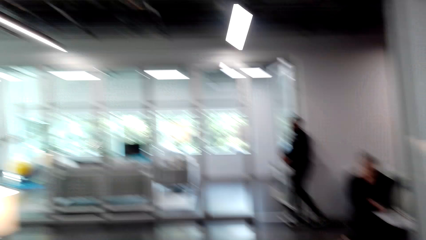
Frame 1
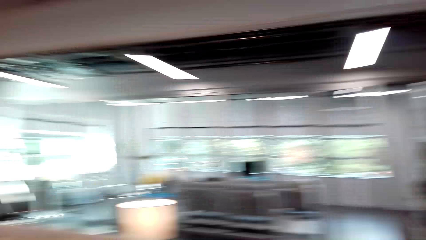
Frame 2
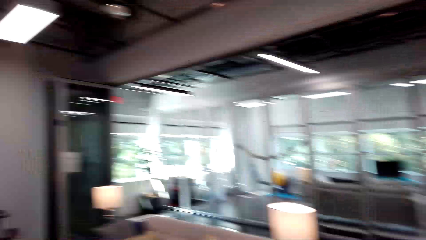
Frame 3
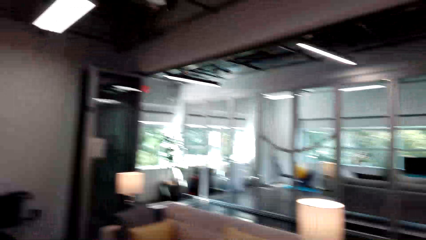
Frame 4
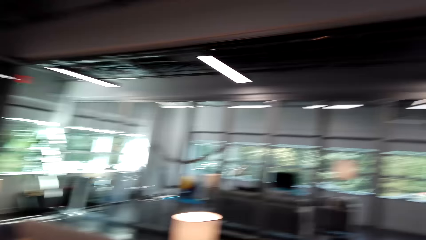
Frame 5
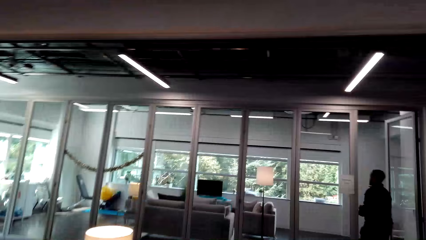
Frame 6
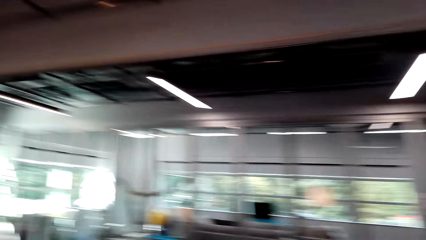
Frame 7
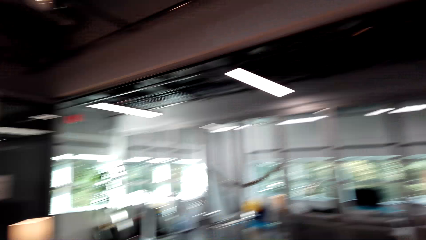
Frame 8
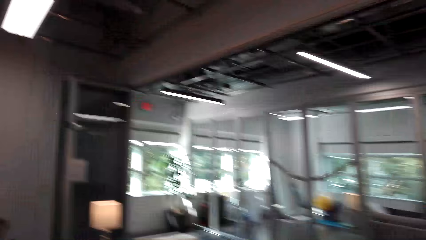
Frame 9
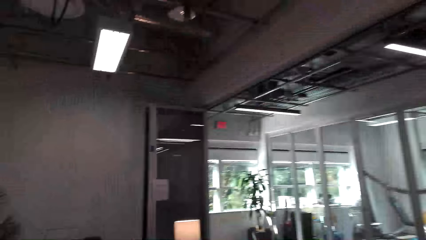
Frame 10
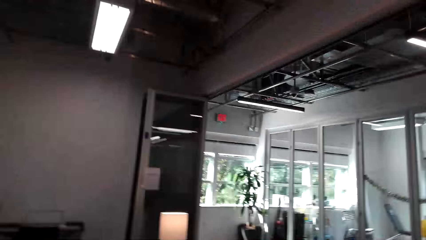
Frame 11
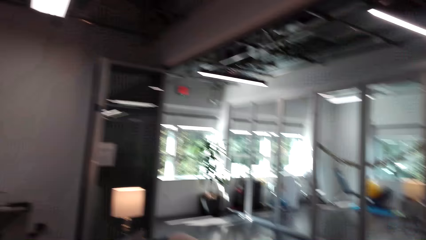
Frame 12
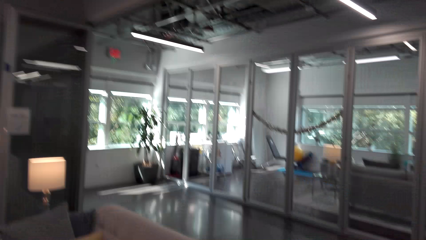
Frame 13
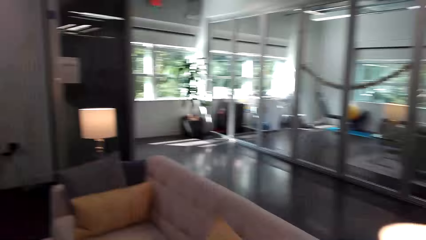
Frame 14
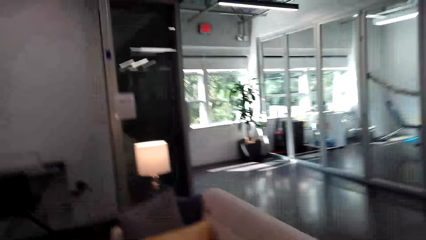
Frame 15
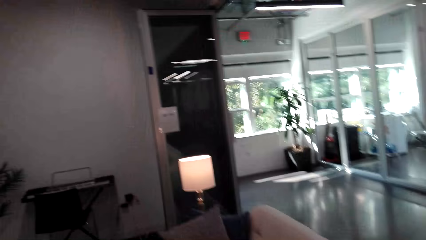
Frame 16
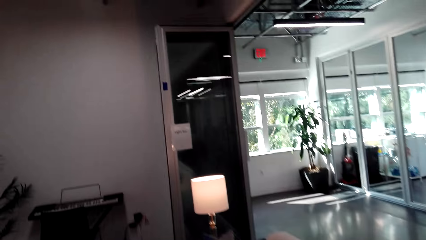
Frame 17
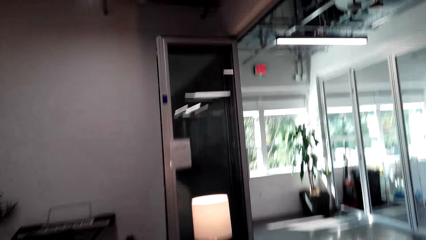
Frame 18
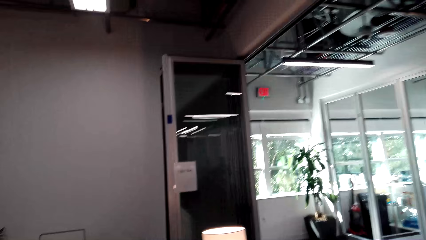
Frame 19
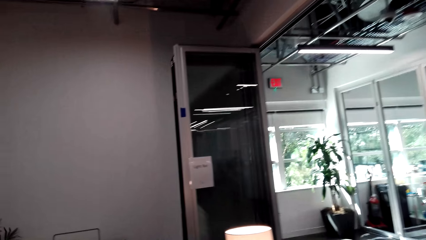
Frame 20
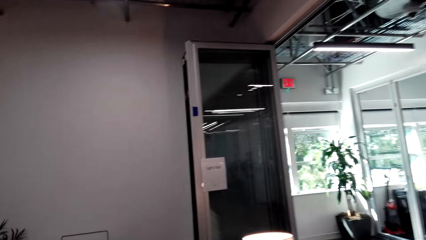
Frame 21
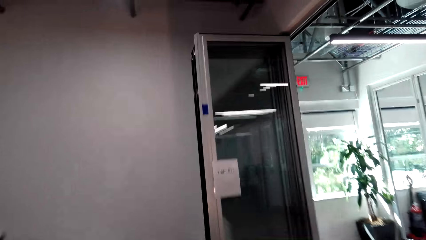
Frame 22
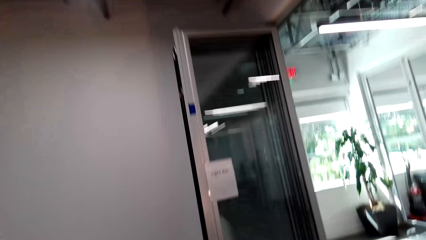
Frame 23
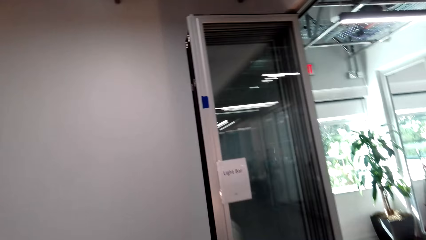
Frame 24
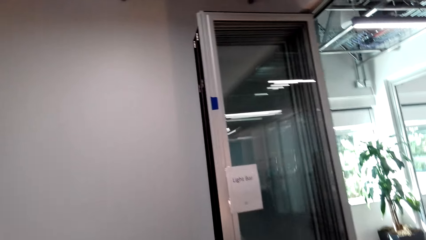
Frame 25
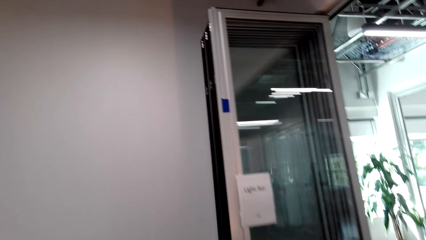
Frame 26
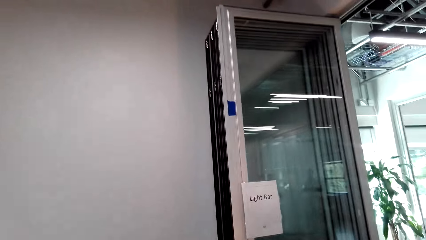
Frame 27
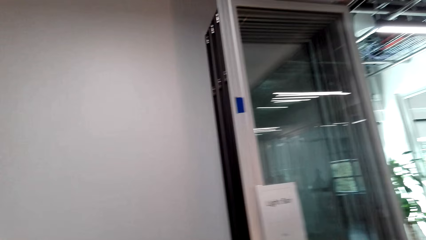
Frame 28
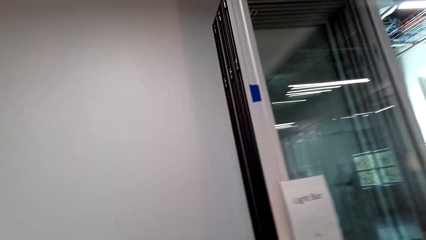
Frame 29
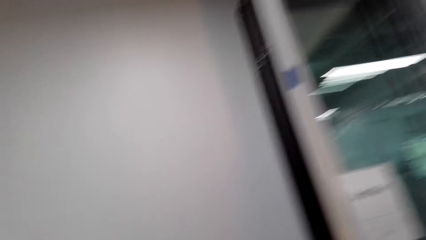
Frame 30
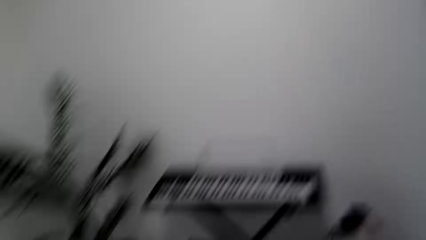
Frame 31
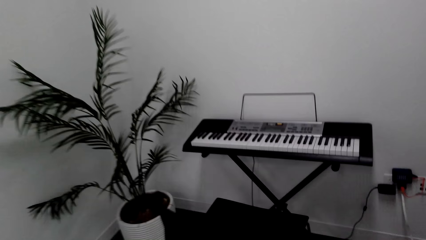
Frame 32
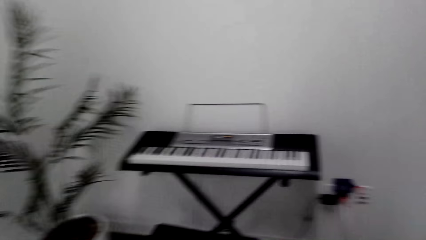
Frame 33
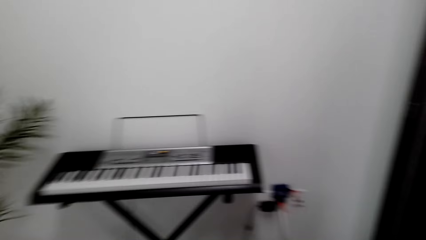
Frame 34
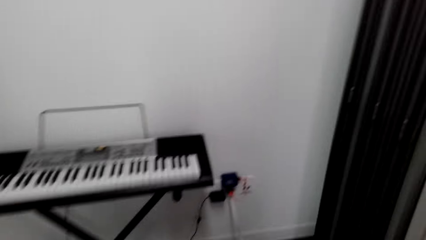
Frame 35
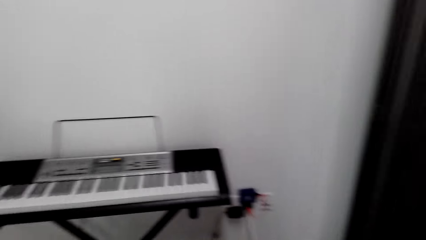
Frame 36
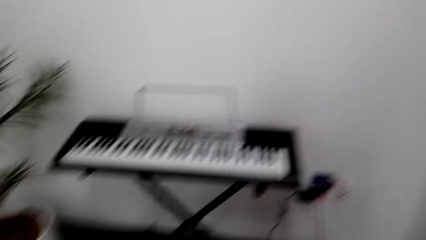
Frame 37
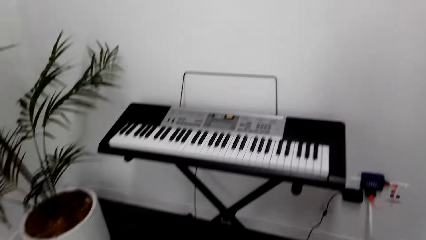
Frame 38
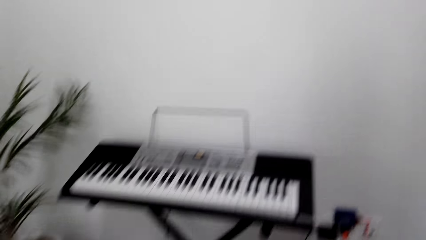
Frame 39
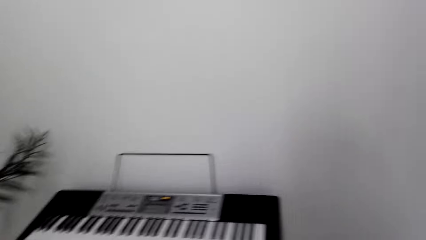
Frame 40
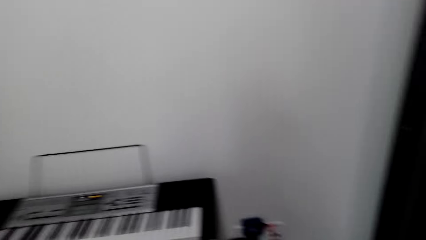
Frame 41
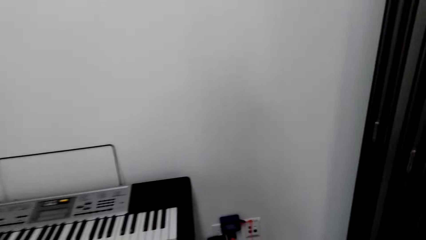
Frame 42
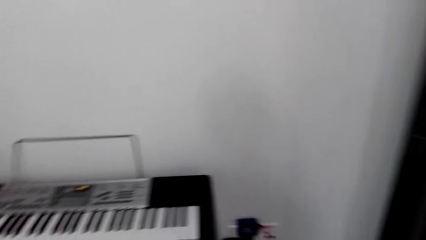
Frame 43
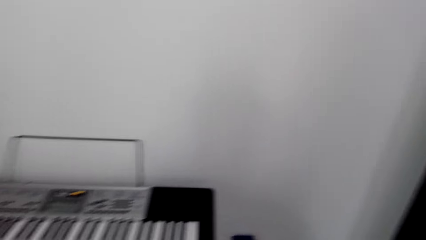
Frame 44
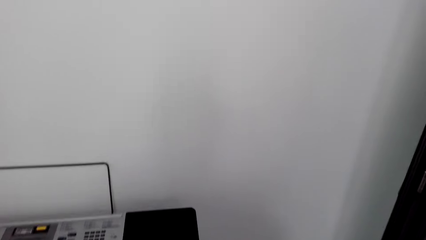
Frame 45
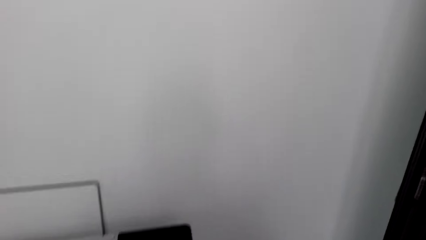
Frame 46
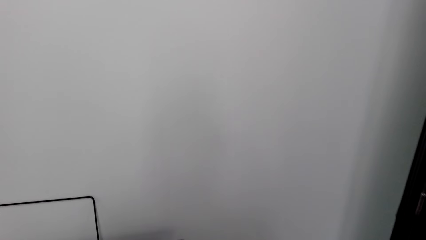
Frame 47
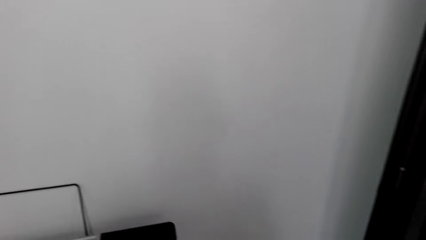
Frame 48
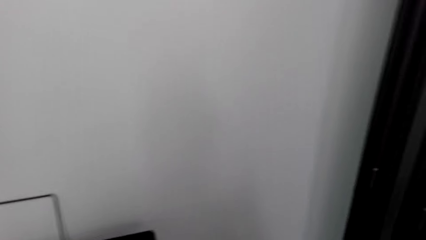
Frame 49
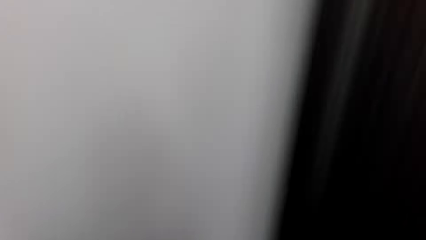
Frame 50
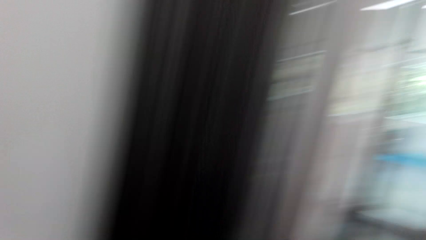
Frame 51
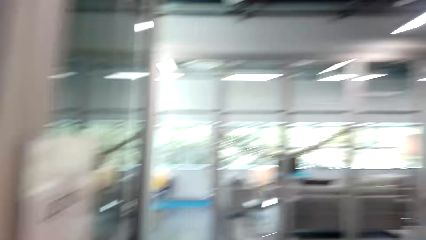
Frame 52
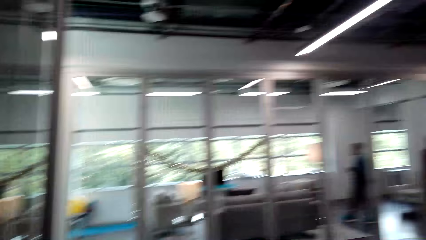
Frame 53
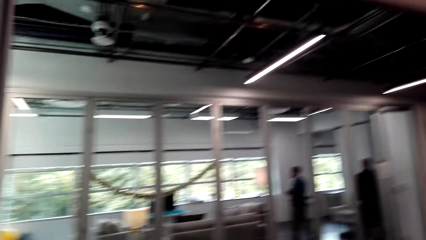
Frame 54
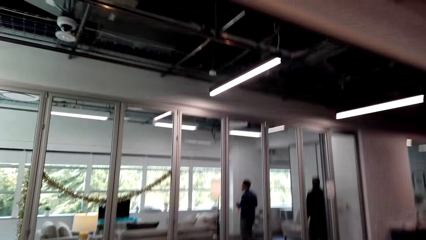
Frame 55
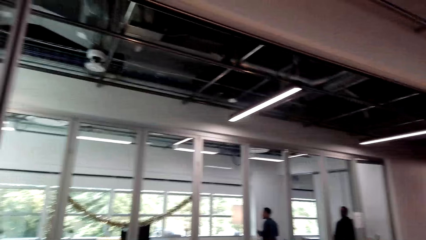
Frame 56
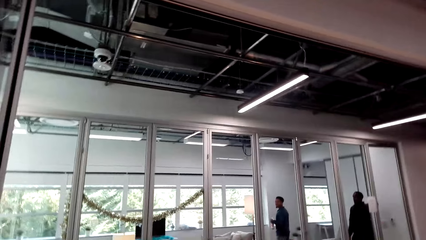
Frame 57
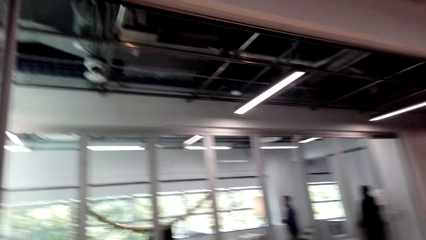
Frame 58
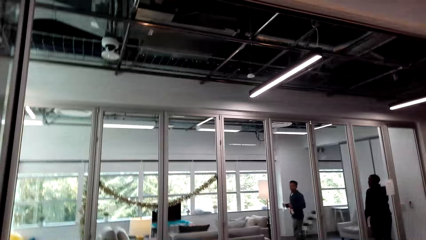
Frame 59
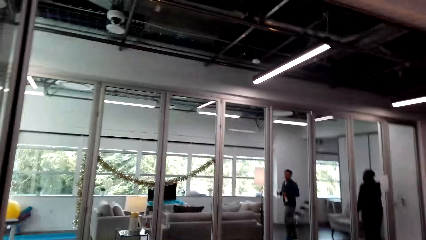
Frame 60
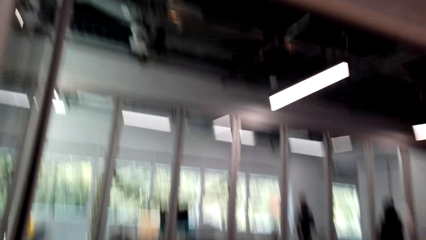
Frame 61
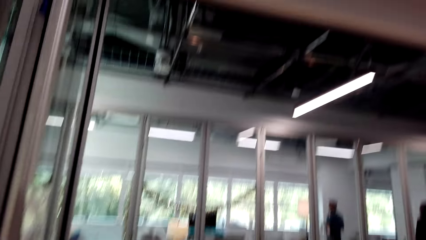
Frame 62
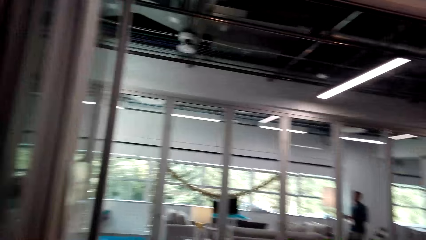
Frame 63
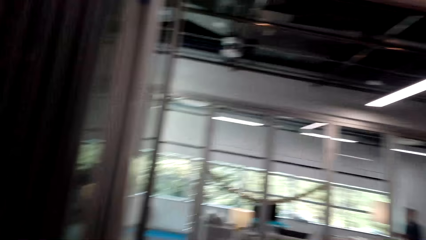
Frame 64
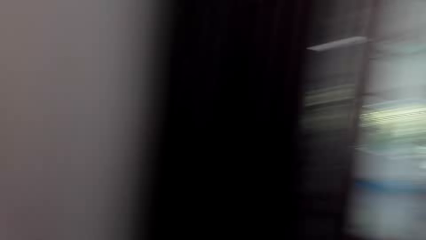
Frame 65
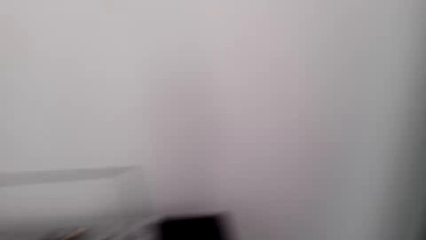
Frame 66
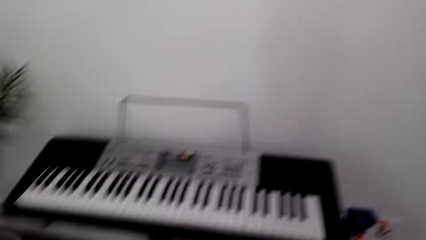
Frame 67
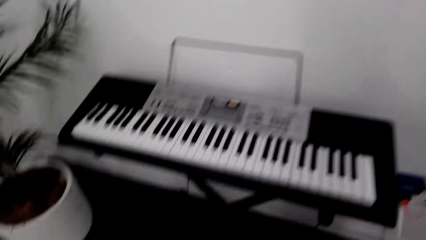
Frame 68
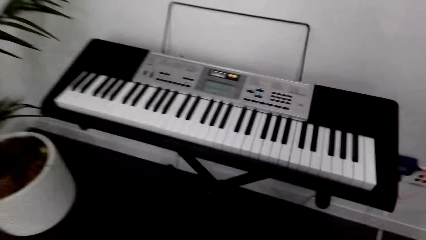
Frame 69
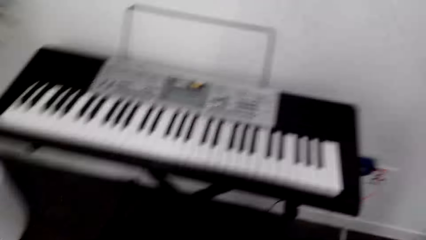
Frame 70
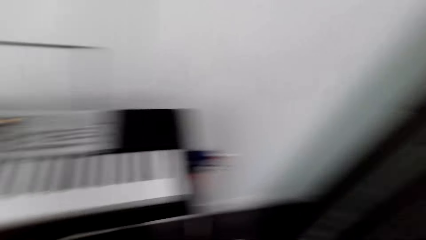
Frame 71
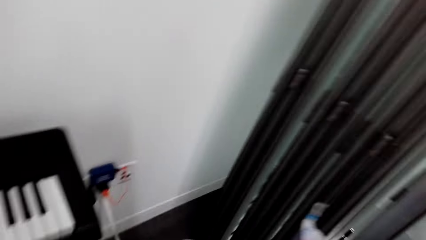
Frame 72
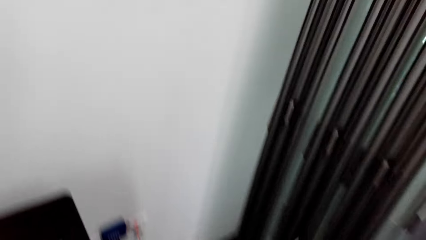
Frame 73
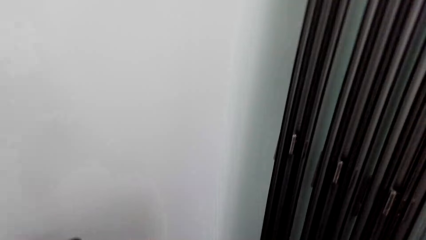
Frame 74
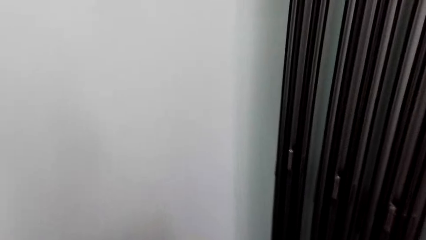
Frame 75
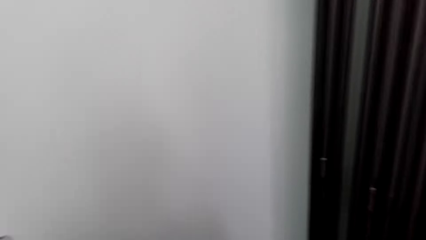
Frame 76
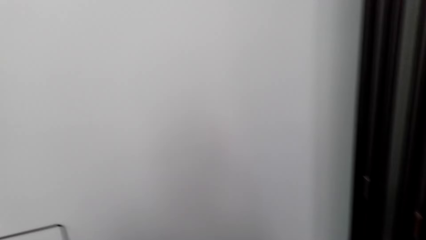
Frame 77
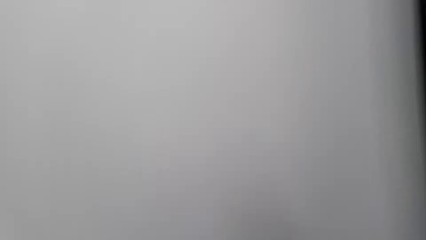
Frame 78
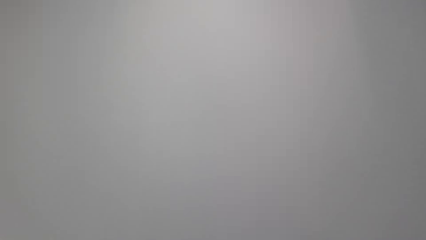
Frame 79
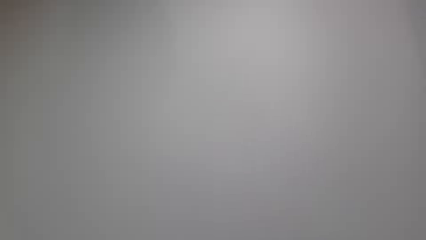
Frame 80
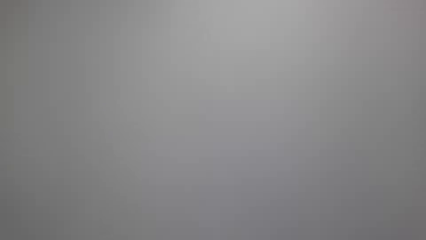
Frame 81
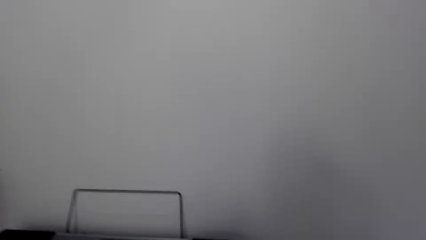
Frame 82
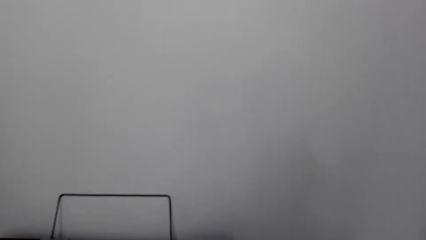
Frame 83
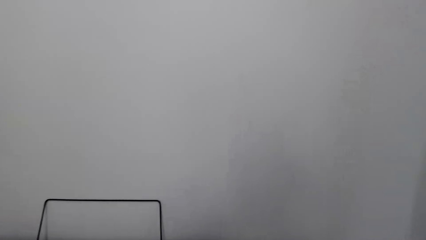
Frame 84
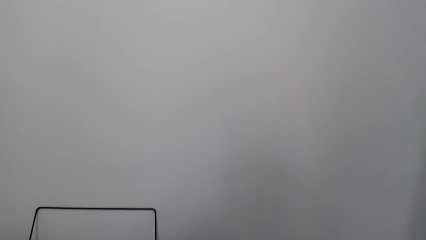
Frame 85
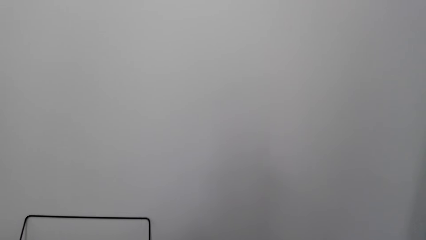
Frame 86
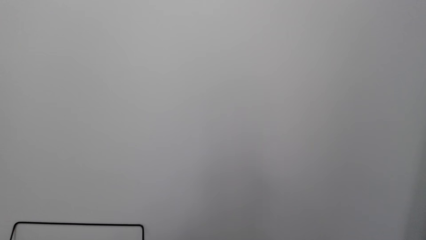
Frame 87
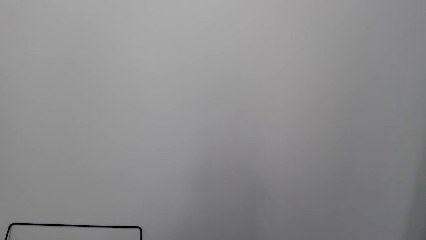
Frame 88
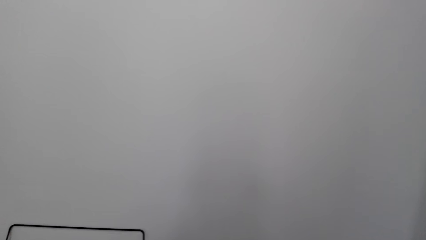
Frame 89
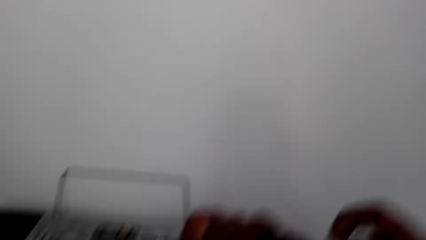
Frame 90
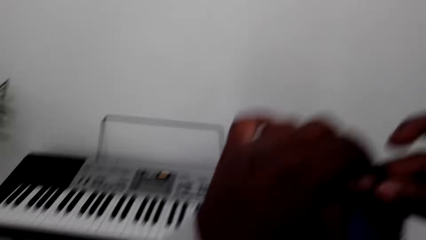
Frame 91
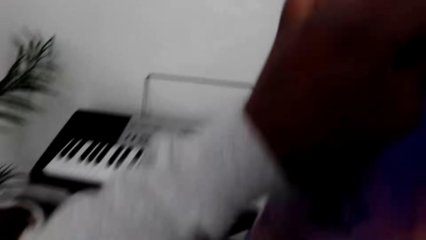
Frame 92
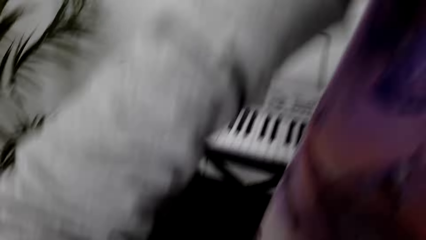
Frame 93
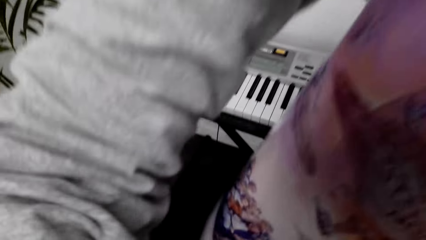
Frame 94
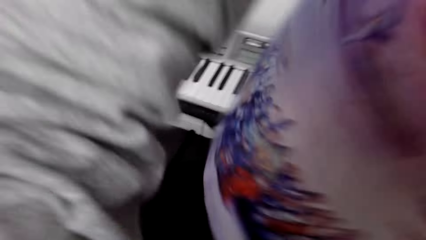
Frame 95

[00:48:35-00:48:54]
The camera wearer picks up the picture from the floor. They walk in the house. They look around. They look at the wall.
